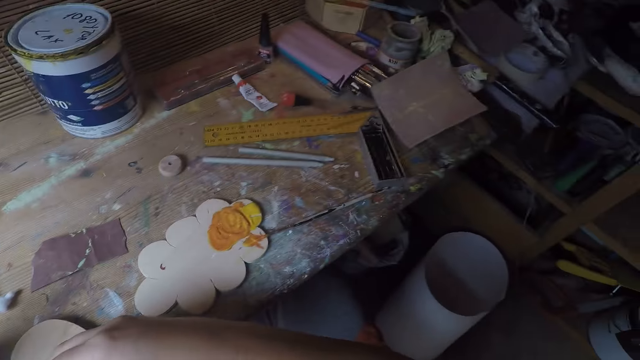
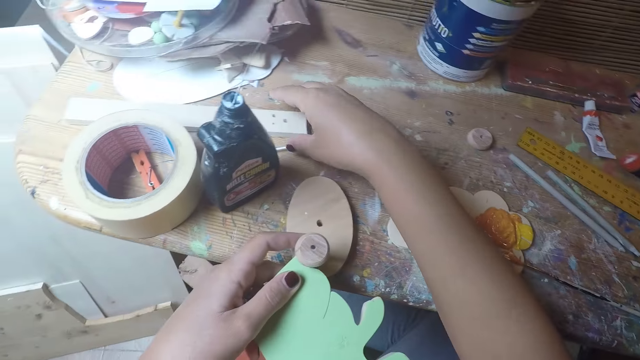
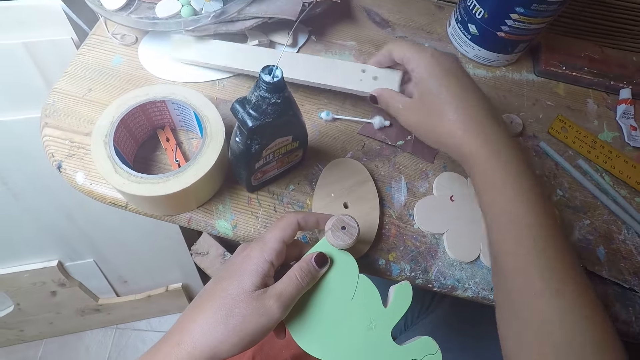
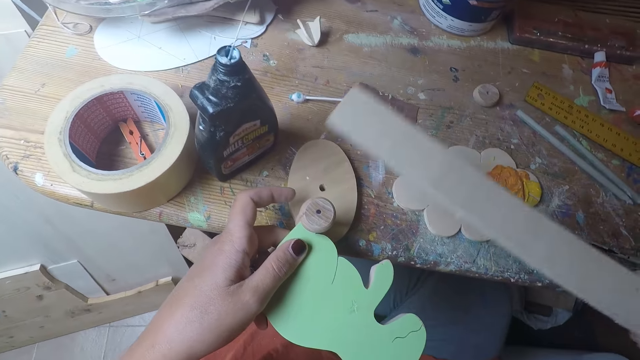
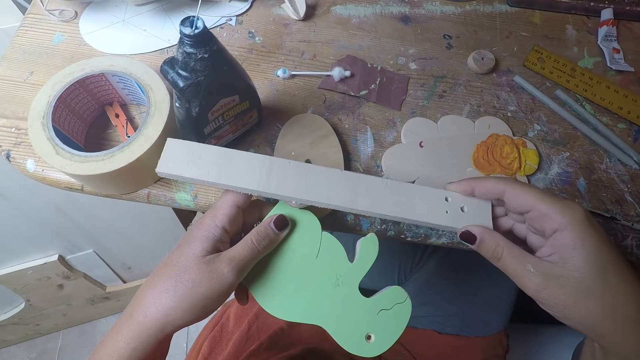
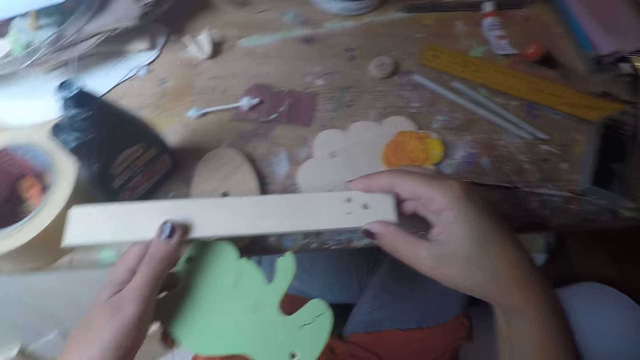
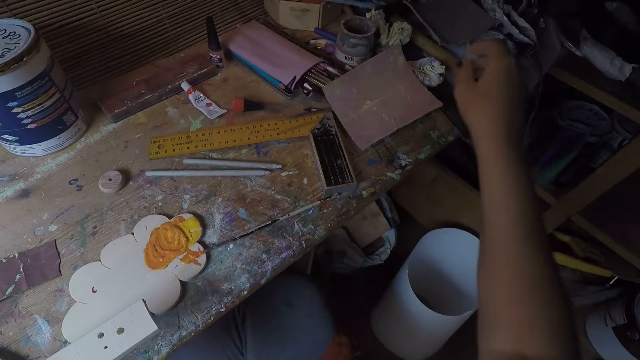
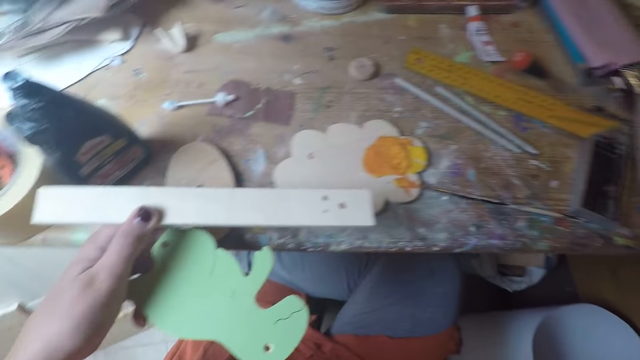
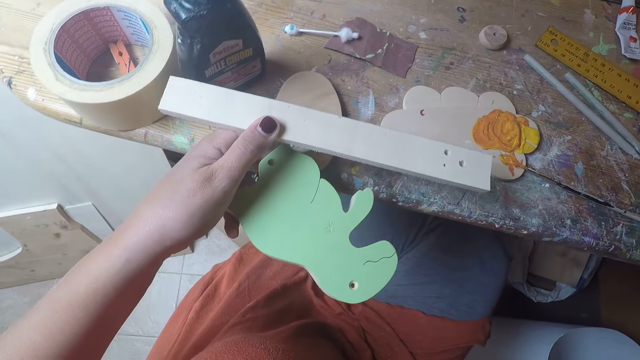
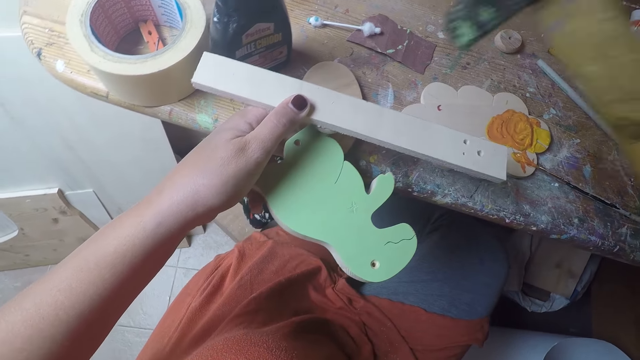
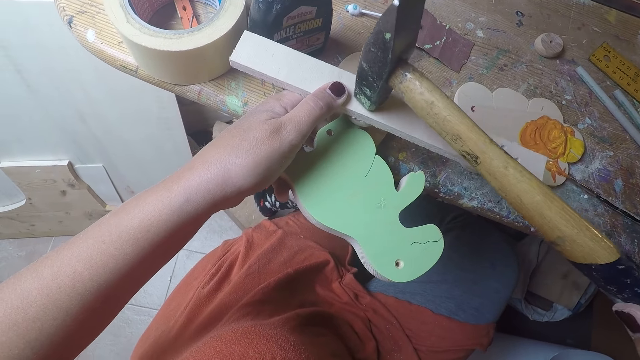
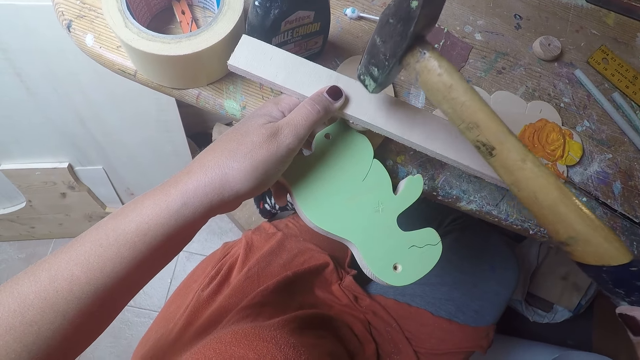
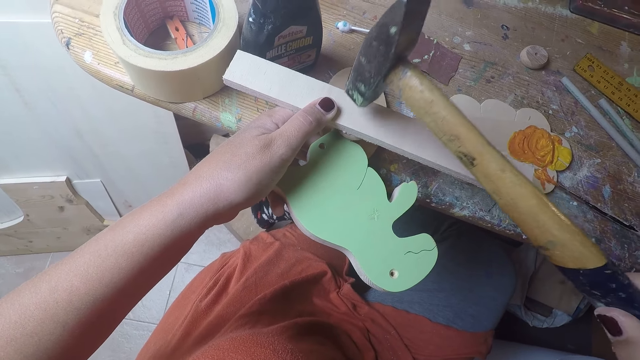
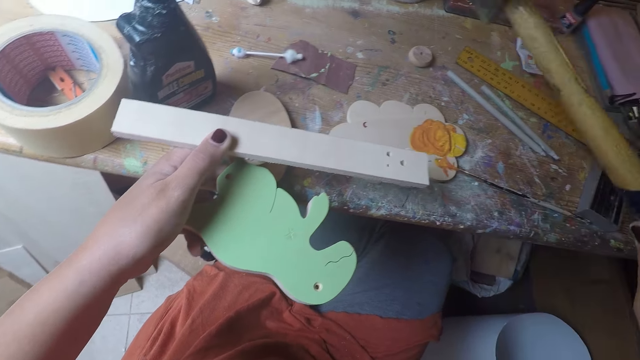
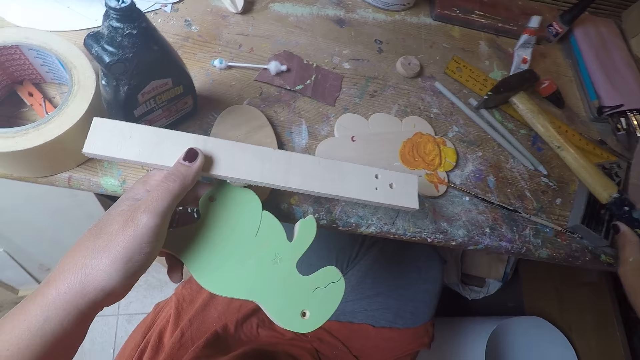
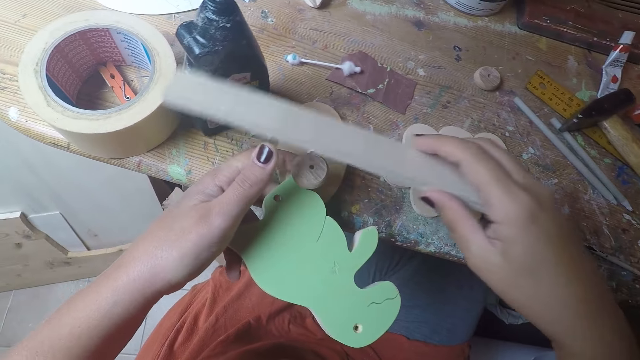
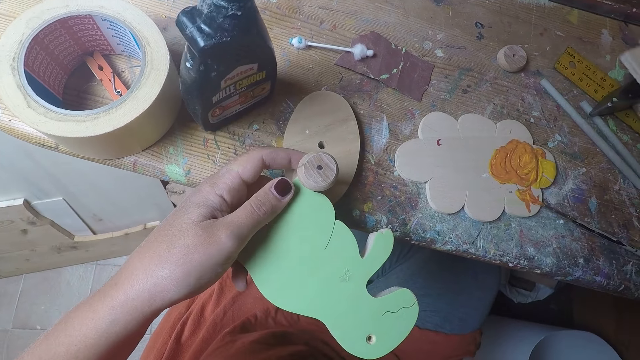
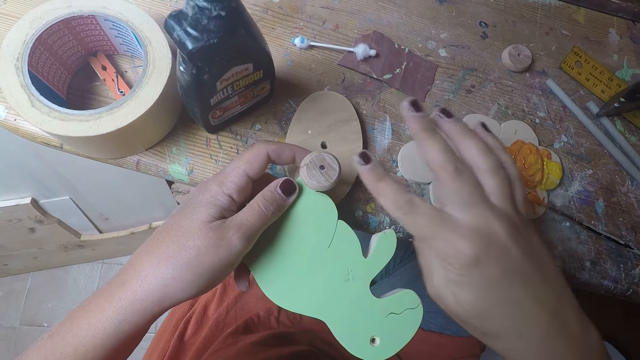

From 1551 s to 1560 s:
The camera wearer picks a wood on the table with her right hand. She places the wood in her right hand on the round wood on the wood shaped dinosaur. She picks a hammer on the table with her right hand. She hits the hammer on the wood on top of the round wood of the wood shaped dinosaur with her right hand. She drops the hammer in her right hand on the table. She removes the wood on top of the round wood on the wood shaped dinosaur with her right hand. She drops the wood in her right hand on the table.

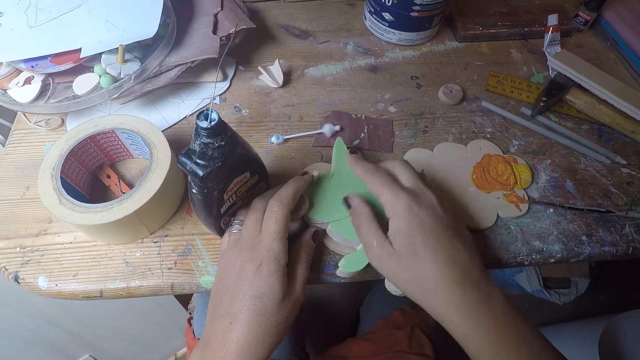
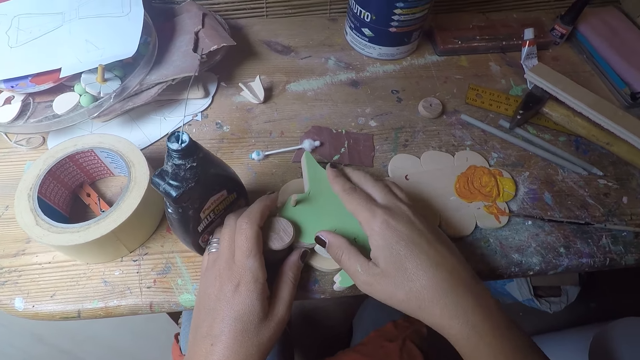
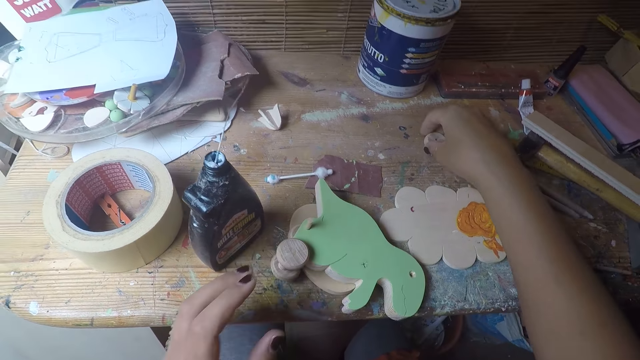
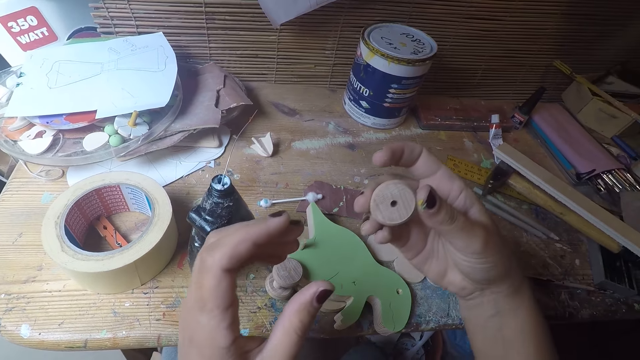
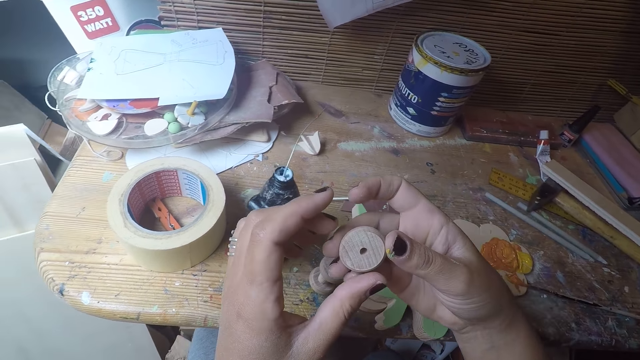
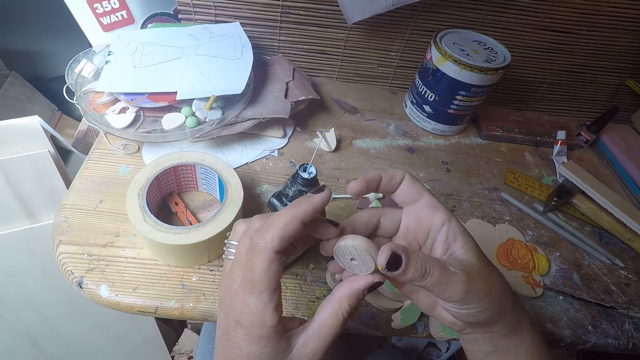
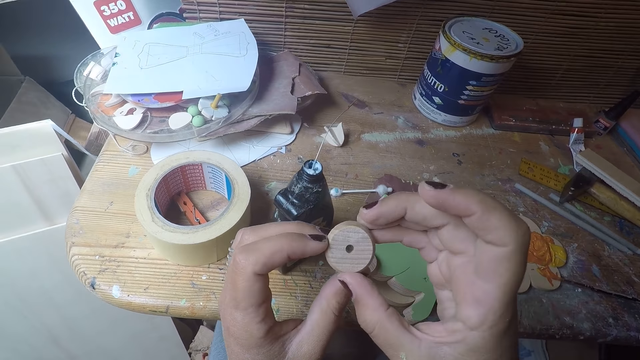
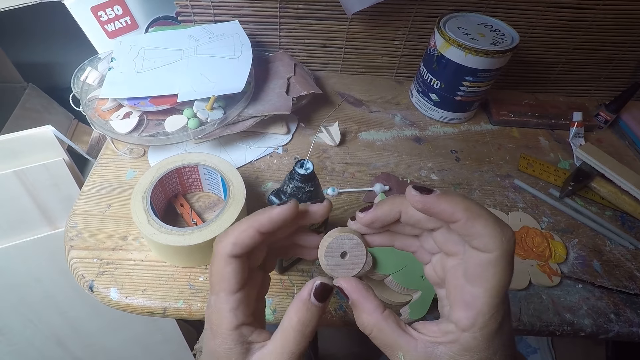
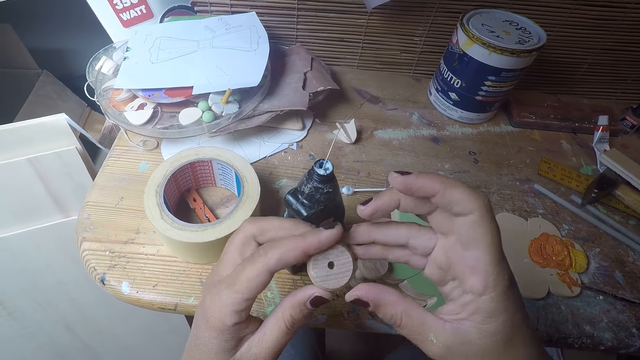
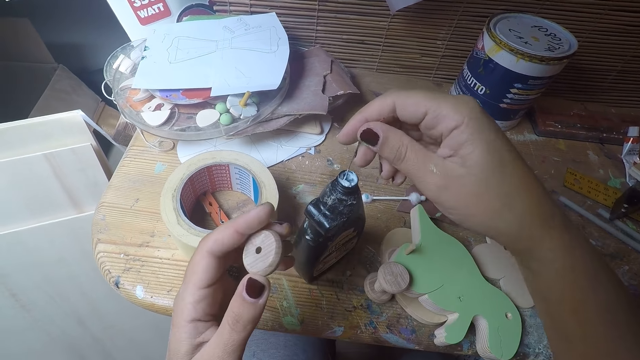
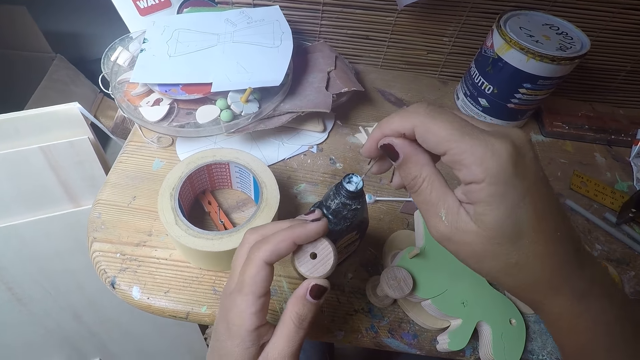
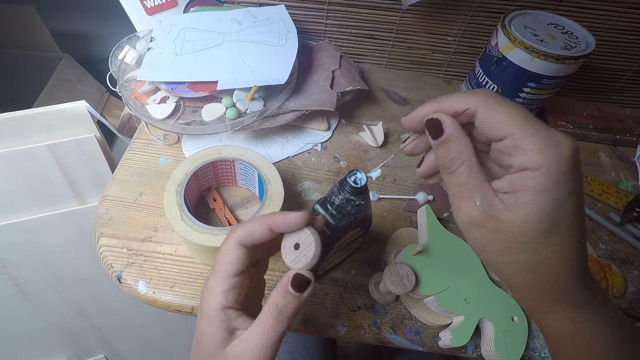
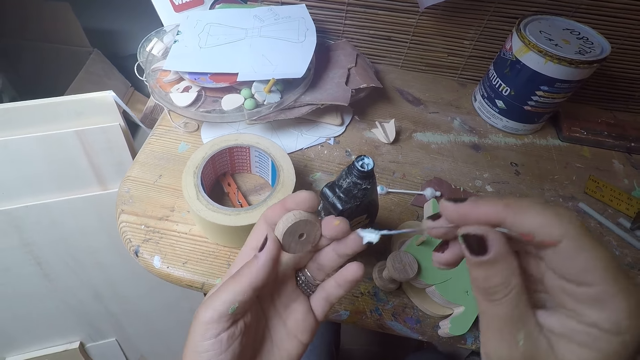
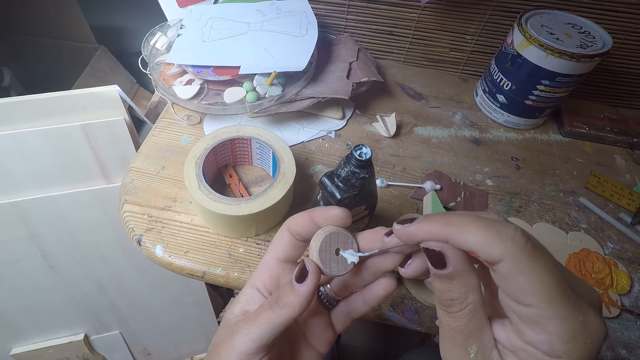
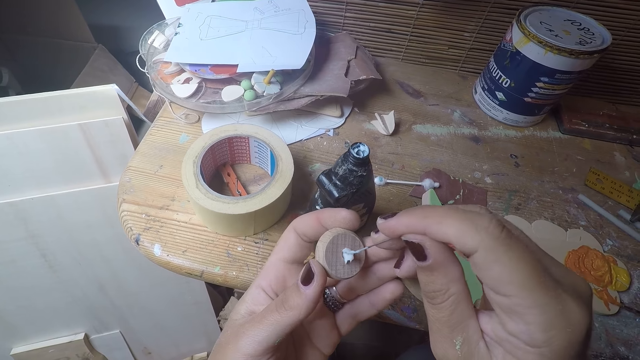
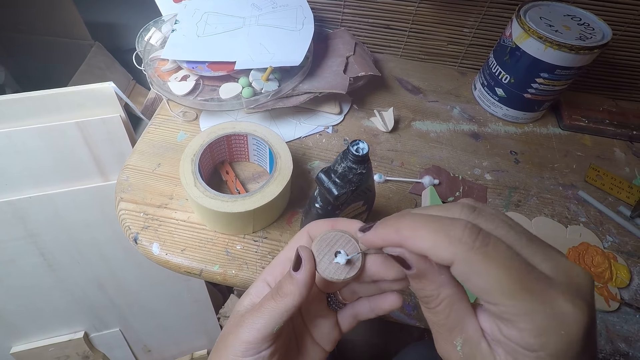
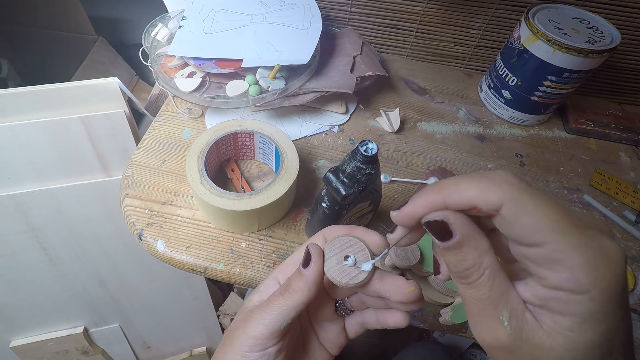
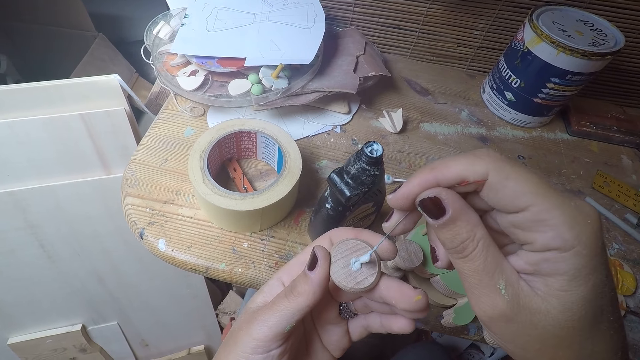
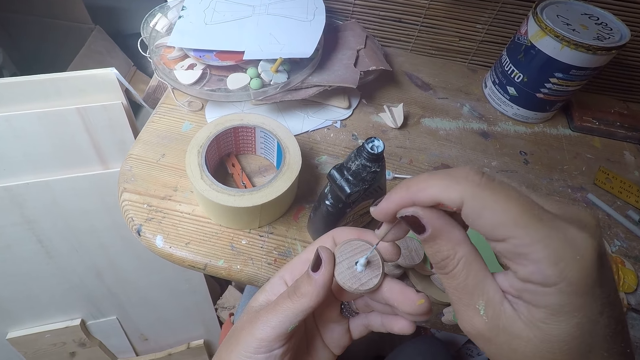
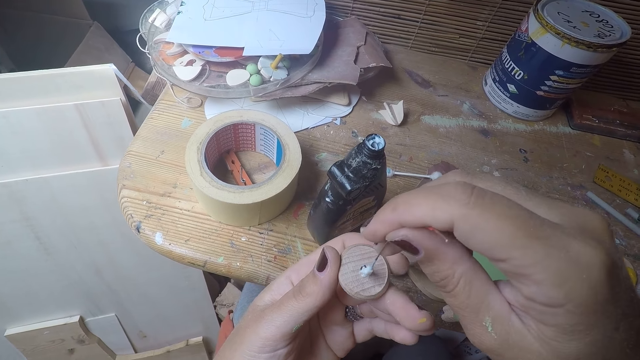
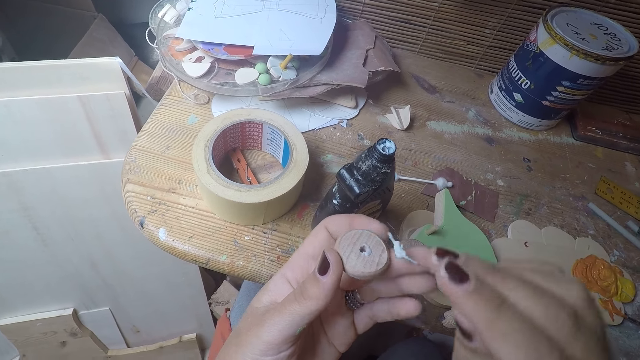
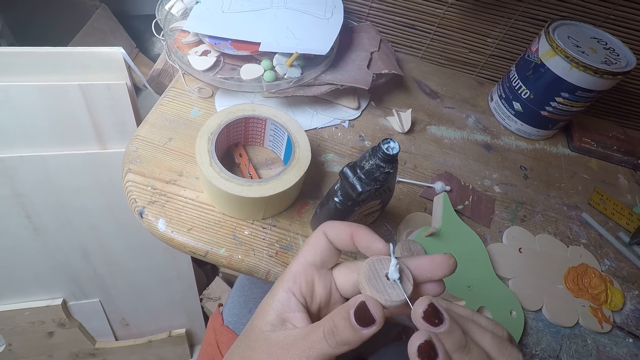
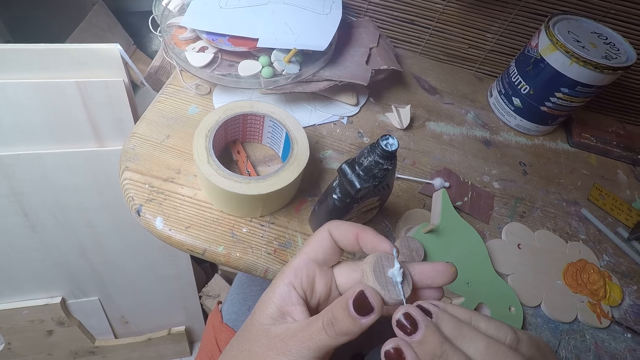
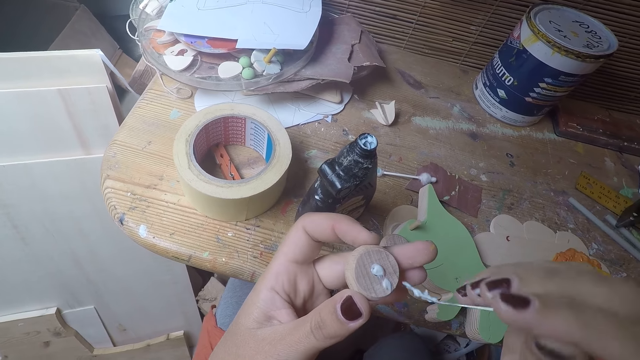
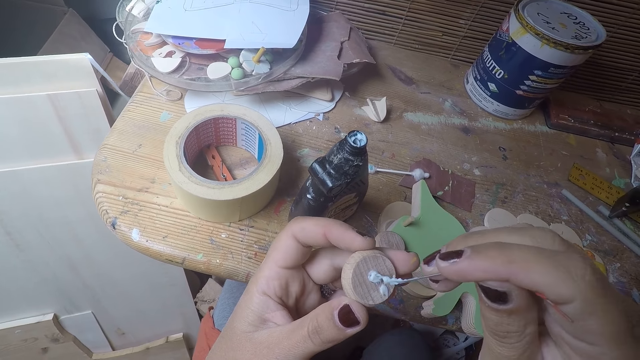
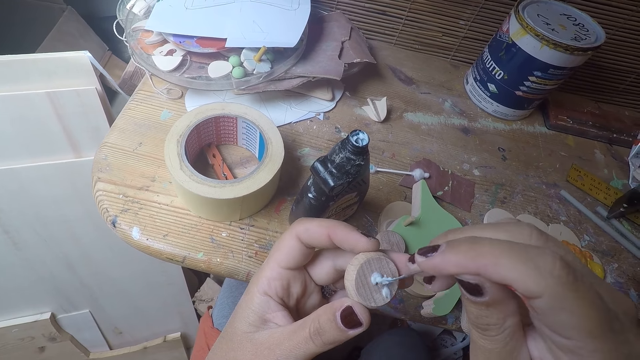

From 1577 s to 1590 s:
The camera wearer picks a round wood on the table with her right hand. She moves the round wood in her right hand to her left hand. She turns the round wood in hand. She takes glue with the metal string in the bottle of glue with her right hand. She puts the metal string with glue in her right hand into a hole of the round wood in her left hand.
